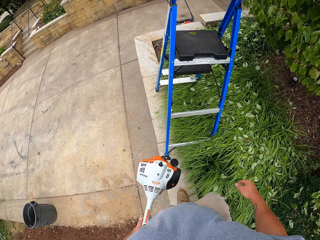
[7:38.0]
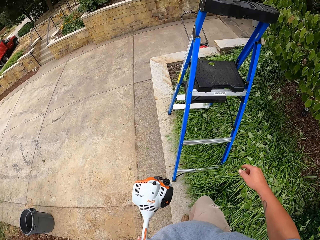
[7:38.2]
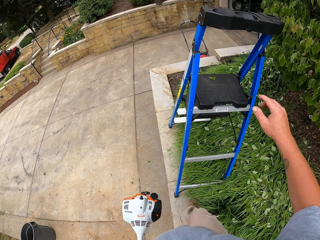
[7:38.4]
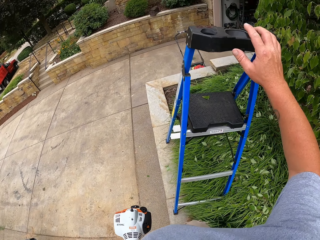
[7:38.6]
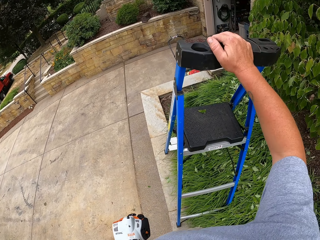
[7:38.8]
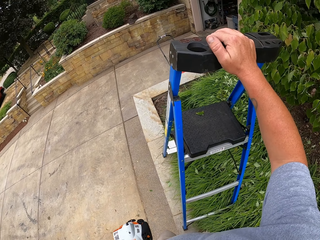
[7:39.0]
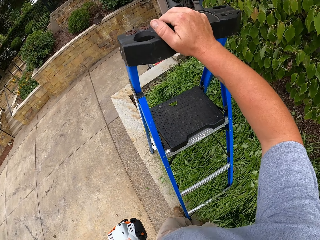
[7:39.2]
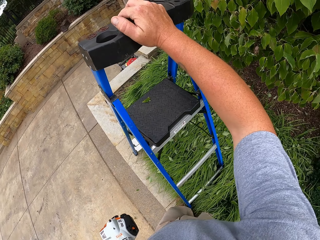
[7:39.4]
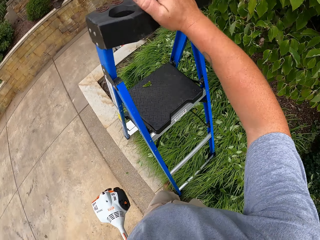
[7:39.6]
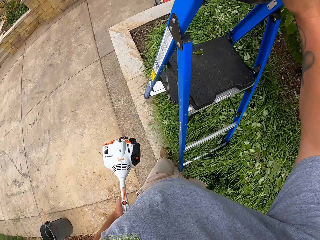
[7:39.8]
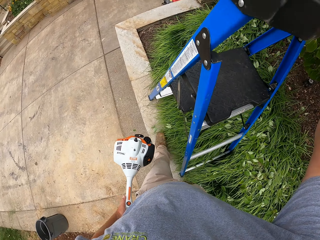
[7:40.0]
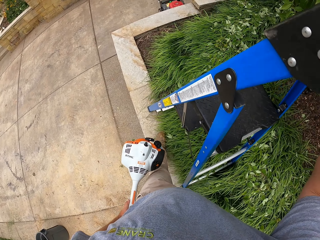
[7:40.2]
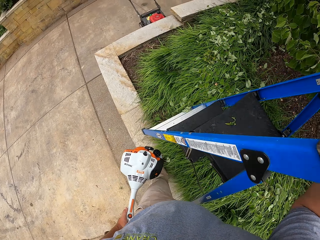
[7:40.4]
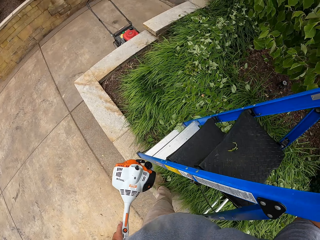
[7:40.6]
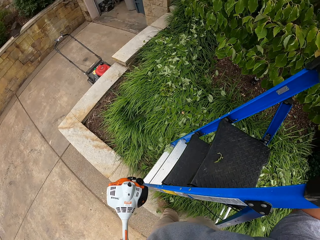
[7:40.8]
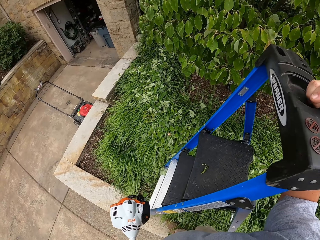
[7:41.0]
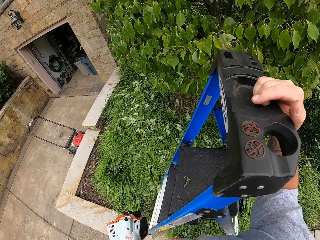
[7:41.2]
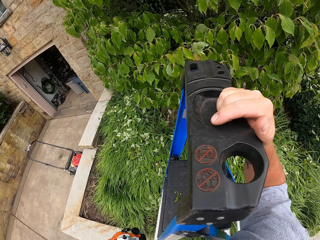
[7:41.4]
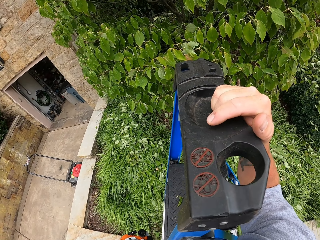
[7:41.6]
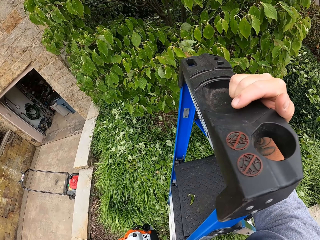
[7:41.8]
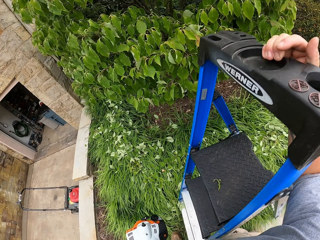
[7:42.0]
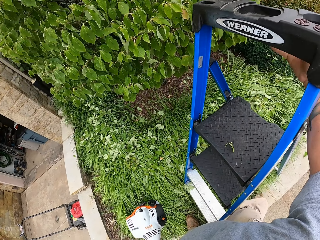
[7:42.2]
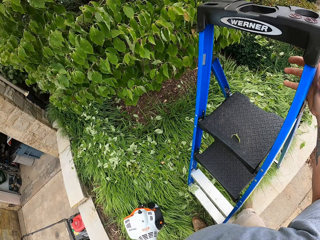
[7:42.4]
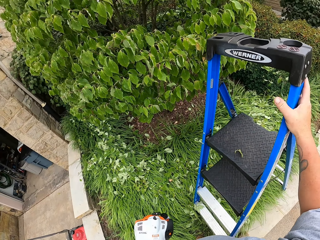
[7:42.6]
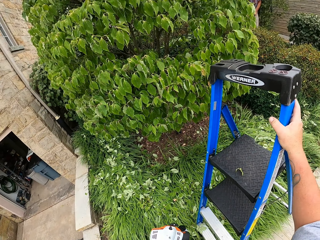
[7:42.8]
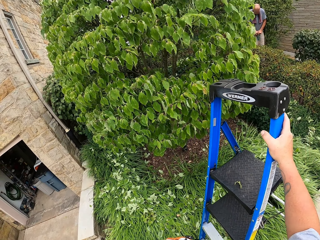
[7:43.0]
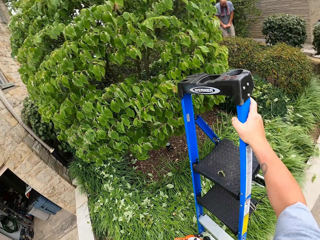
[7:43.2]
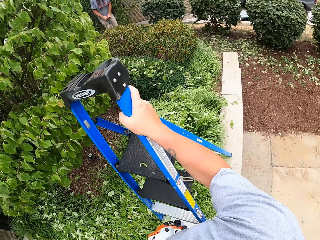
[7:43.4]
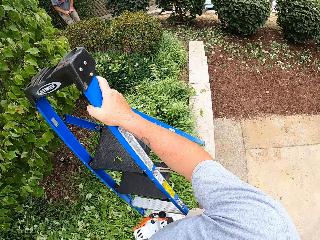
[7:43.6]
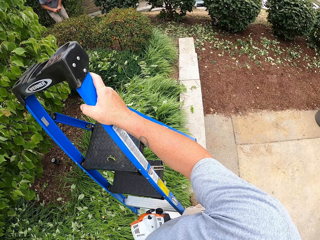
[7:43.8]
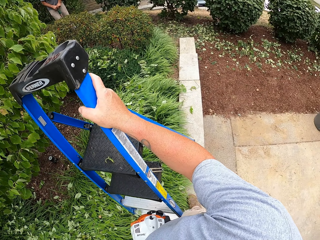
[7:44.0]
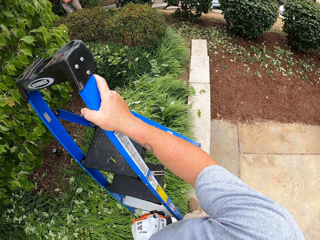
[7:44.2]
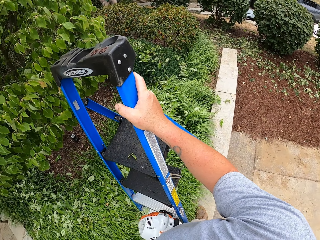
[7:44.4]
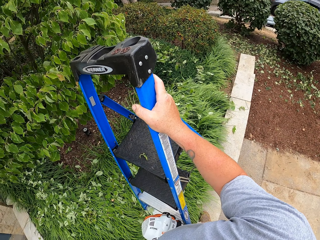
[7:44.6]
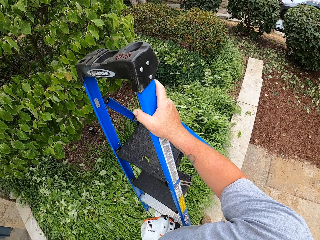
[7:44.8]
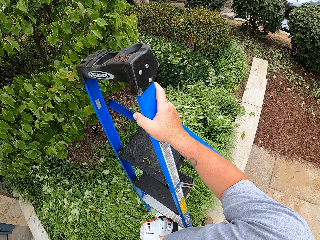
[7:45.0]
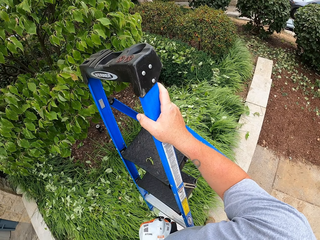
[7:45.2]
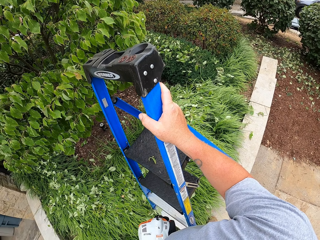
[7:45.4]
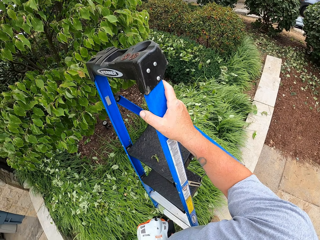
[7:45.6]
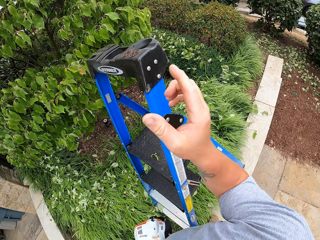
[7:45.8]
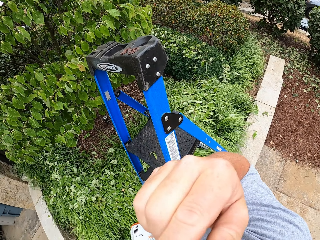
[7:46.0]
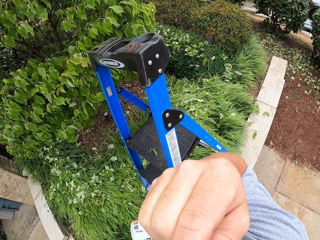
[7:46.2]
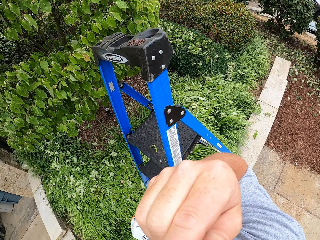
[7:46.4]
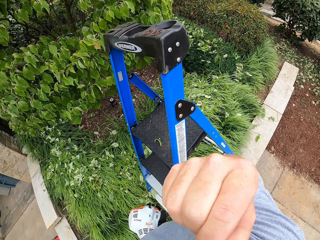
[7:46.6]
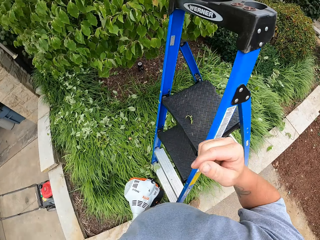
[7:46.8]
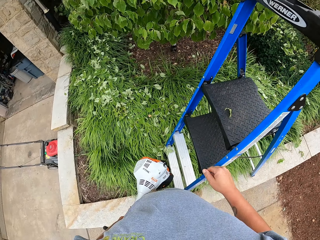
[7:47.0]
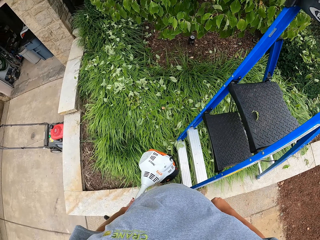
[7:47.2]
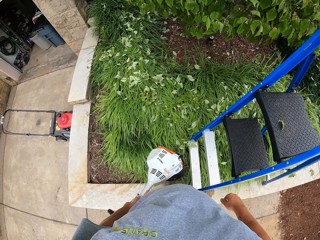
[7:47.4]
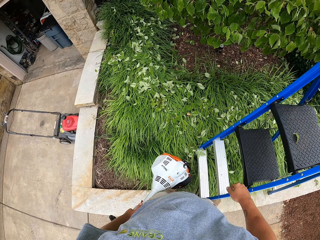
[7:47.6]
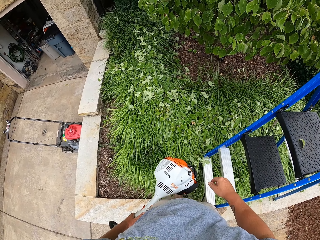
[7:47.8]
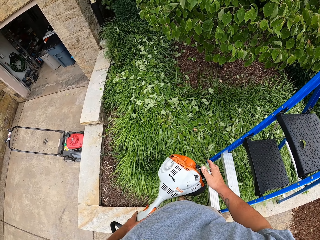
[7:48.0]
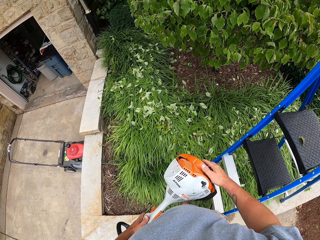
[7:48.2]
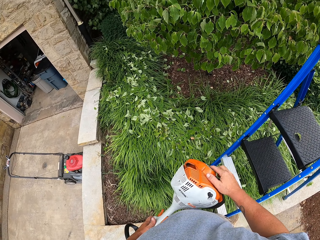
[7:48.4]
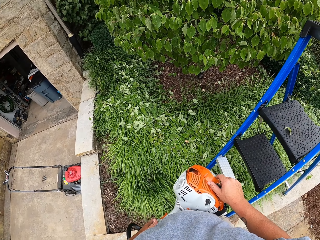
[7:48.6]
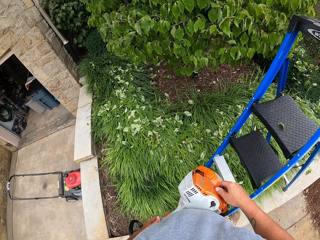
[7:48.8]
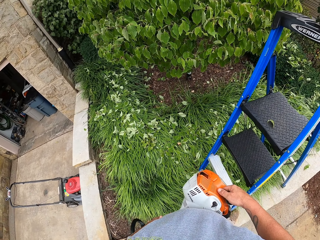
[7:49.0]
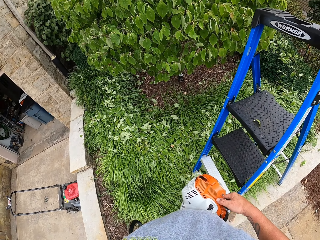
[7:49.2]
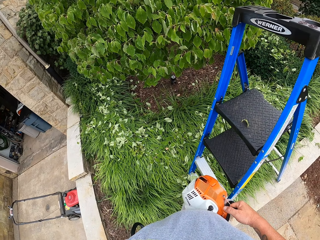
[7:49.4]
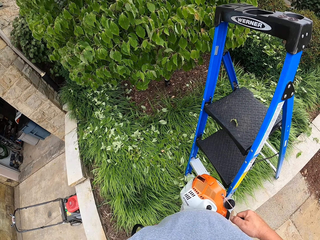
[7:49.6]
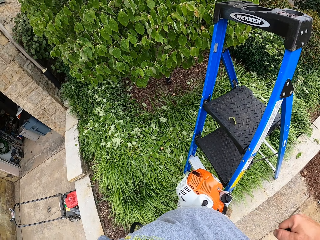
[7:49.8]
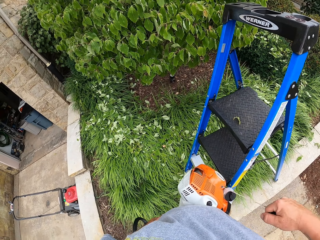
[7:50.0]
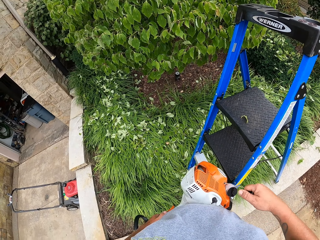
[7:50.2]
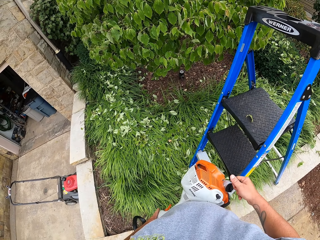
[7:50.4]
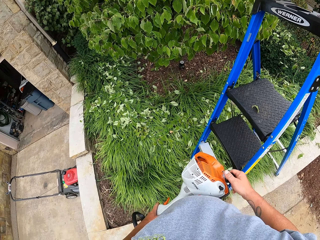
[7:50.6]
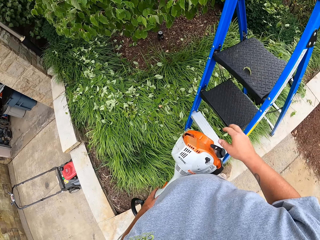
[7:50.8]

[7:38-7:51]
The camera wearer walks around. They hold the ladder with the hand. They converse with a man. The camera wearer touches the face with the hand and puts the hand down. They pull back the grip starting handle on the lawn trimmer.

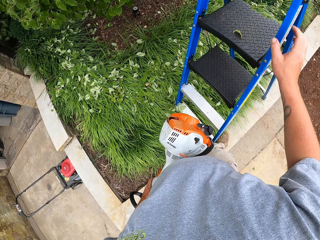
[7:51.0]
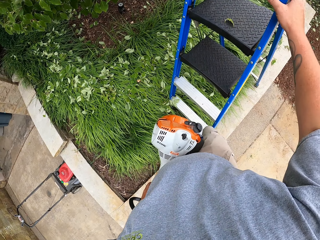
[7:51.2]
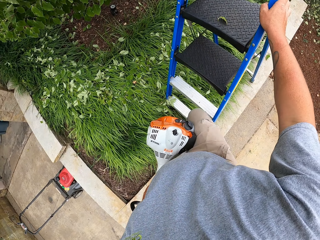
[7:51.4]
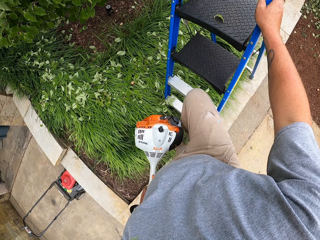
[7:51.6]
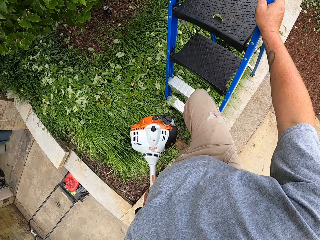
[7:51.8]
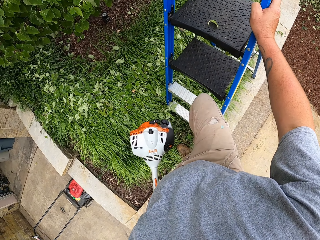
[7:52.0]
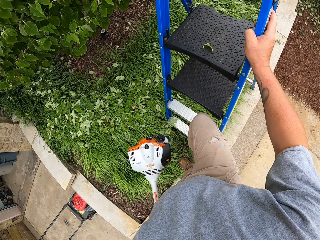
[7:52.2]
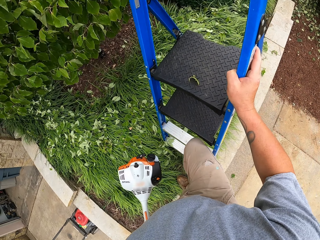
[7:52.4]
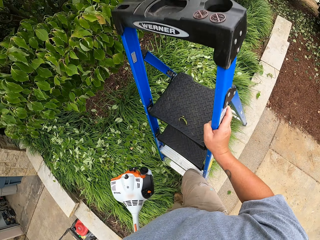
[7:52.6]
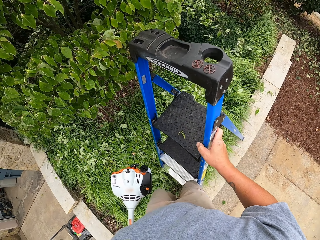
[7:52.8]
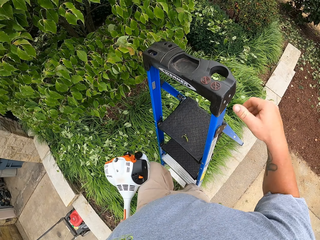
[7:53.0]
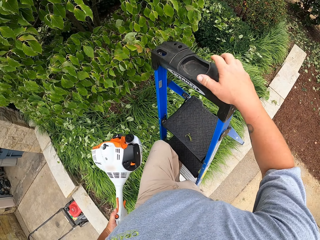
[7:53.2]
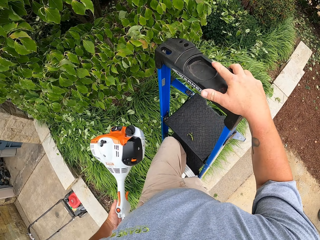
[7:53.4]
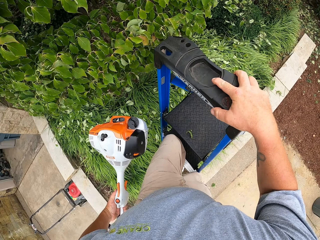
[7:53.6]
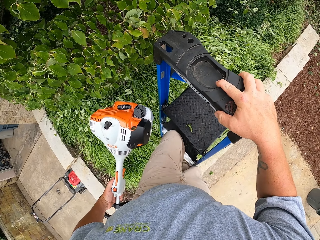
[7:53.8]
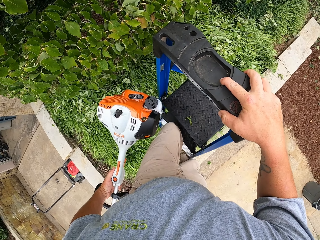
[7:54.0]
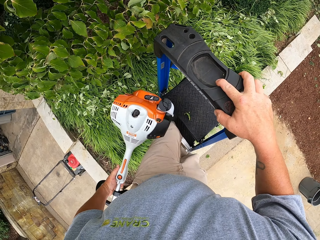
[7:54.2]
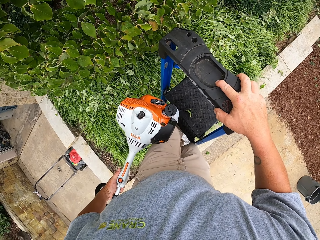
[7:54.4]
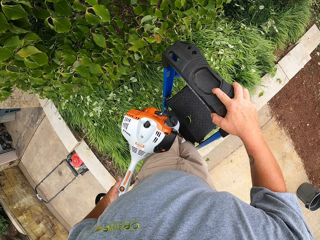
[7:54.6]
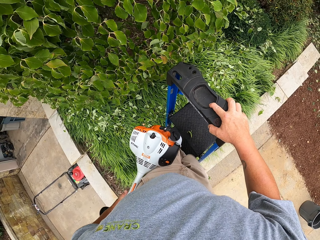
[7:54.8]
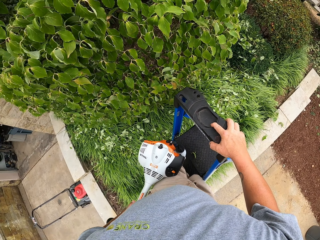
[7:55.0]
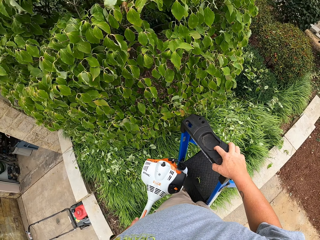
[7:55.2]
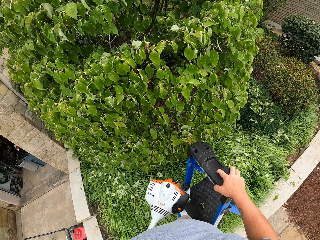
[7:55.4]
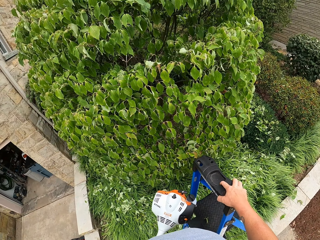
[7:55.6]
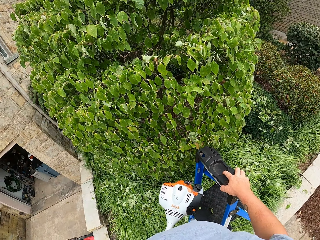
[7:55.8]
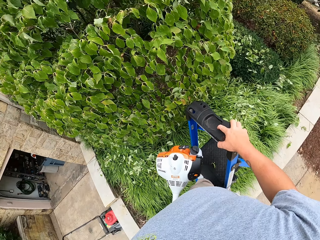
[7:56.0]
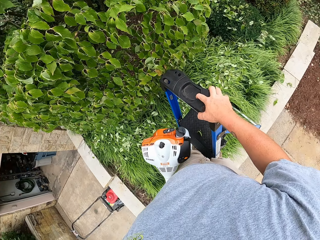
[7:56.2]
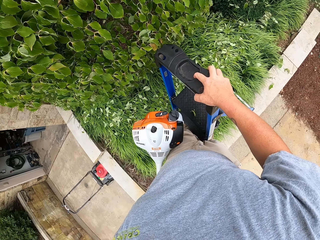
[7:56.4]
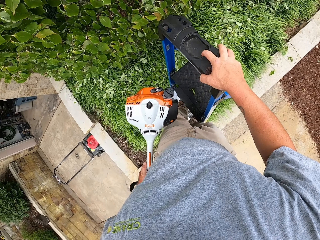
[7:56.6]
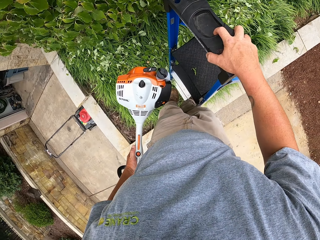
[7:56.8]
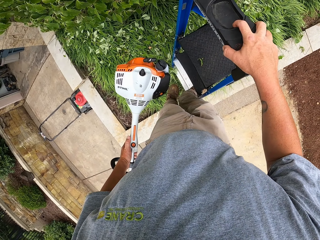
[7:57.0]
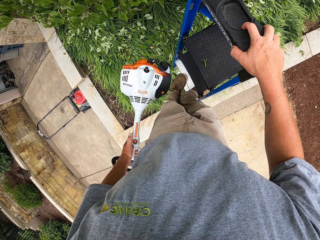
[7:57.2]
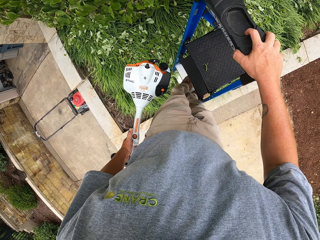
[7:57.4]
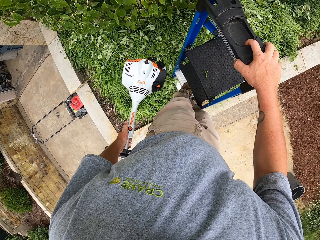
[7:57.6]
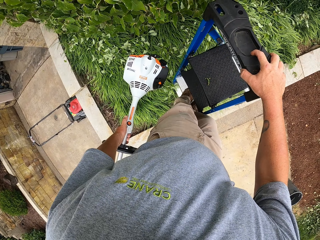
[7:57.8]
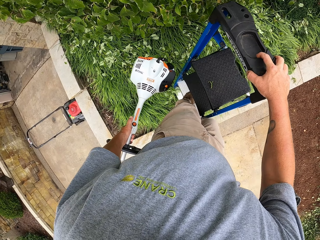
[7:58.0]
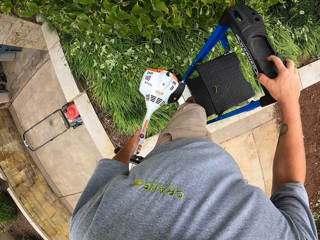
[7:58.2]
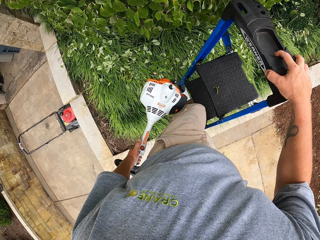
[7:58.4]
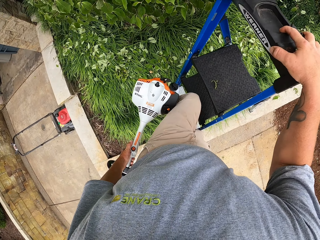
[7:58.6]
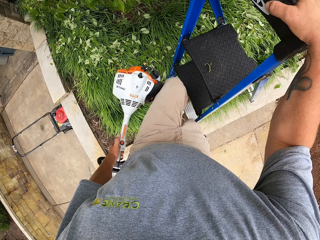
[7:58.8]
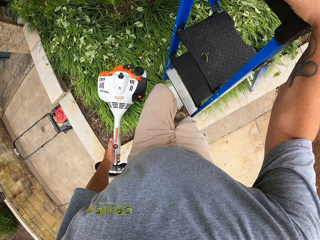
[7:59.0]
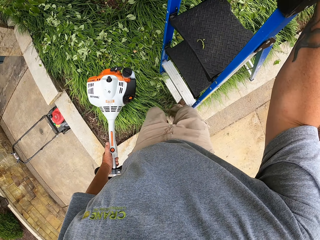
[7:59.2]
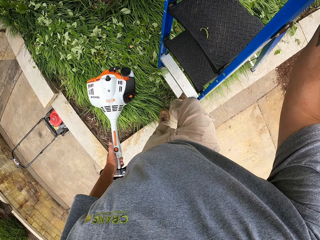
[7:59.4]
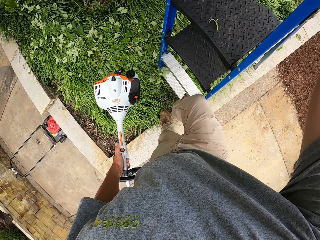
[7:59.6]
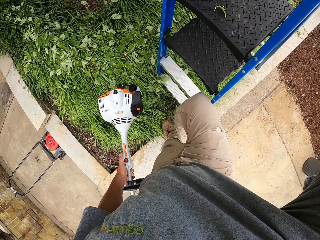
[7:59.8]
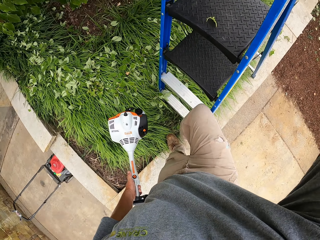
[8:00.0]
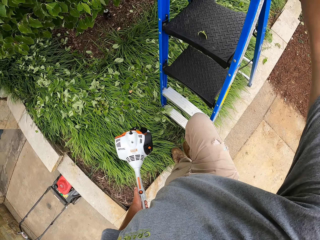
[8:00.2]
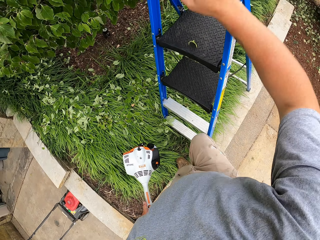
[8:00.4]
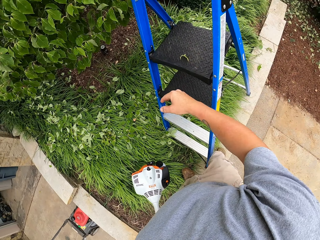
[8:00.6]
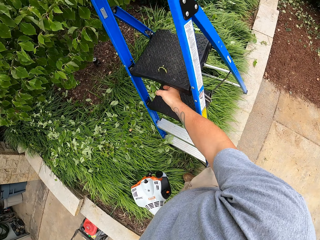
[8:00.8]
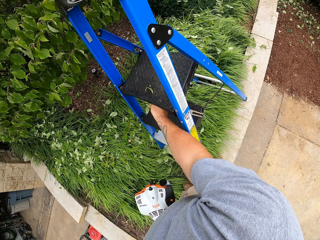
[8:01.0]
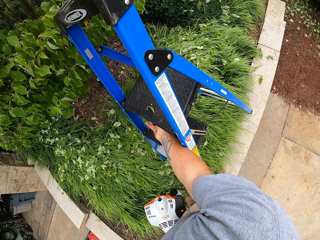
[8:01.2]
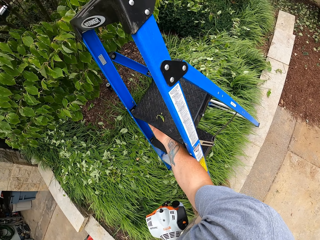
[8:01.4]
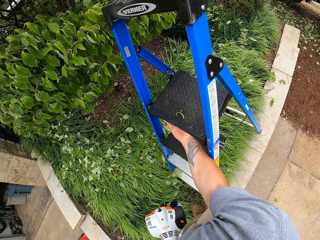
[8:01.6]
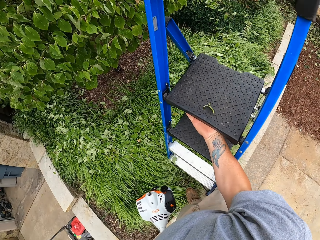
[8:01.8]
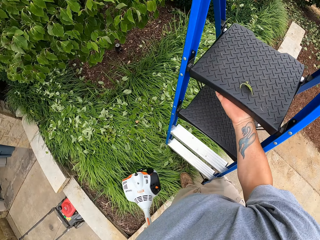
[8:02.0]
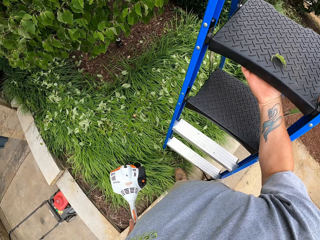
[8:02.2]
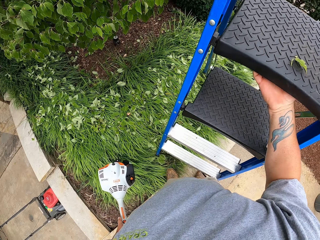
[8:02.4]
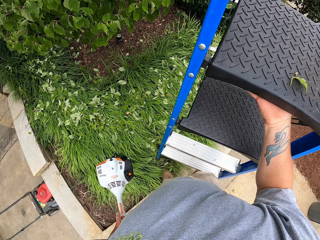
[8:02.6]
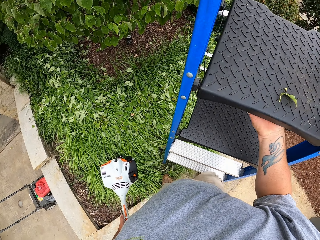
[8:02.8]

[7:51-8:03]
The camera wearer holds the ladder with one hand. They climb the ladder. They come down from the ladder. They carry the ladder.
